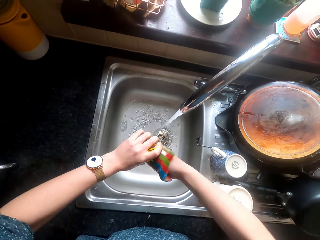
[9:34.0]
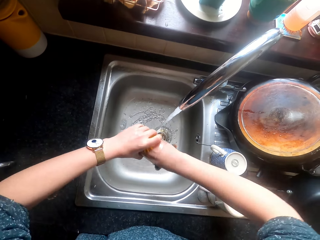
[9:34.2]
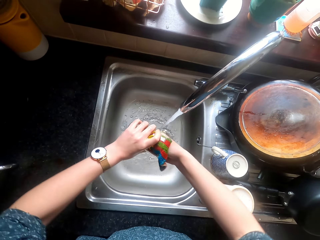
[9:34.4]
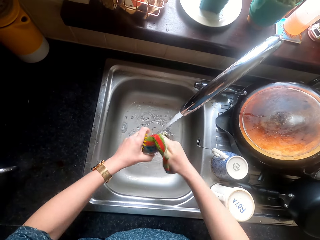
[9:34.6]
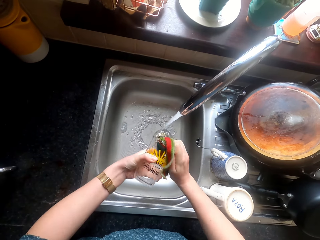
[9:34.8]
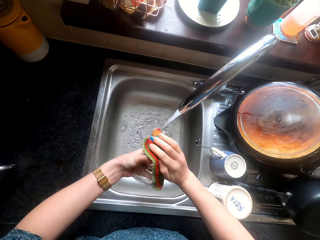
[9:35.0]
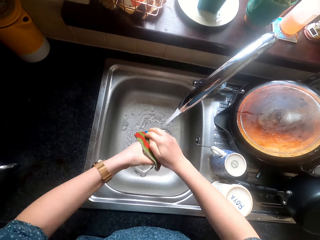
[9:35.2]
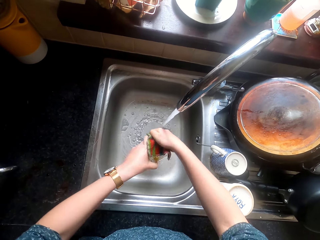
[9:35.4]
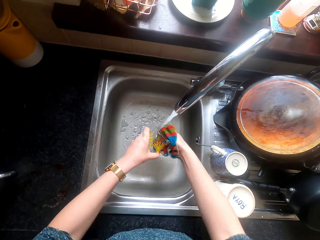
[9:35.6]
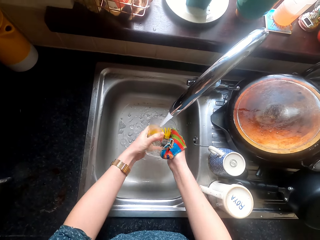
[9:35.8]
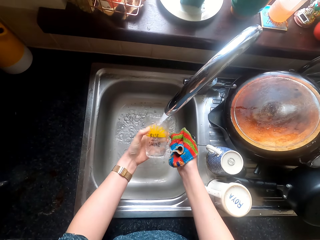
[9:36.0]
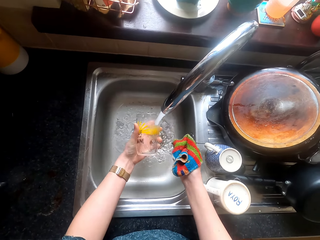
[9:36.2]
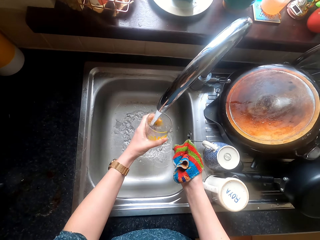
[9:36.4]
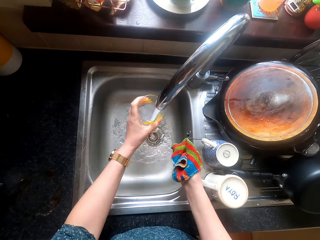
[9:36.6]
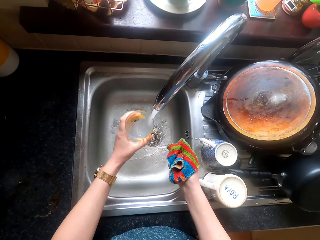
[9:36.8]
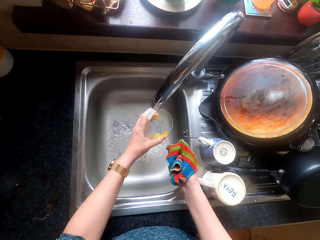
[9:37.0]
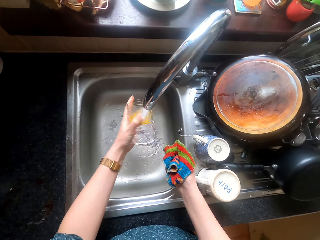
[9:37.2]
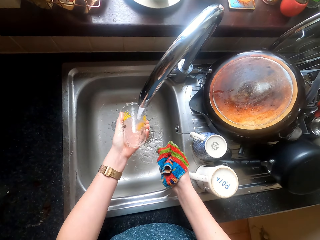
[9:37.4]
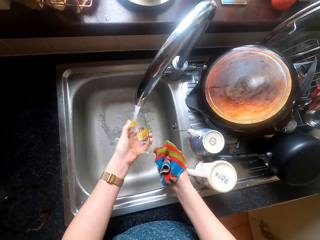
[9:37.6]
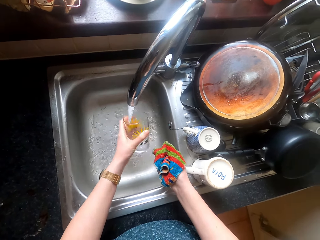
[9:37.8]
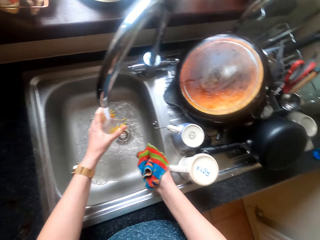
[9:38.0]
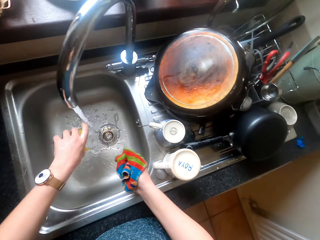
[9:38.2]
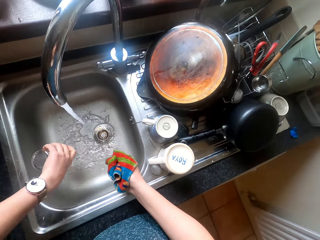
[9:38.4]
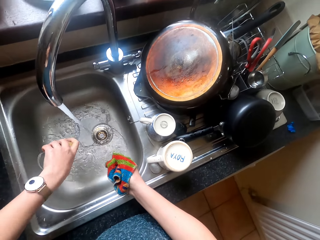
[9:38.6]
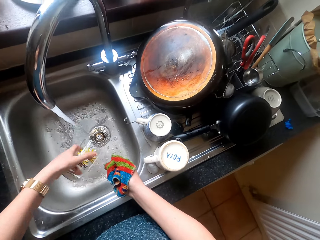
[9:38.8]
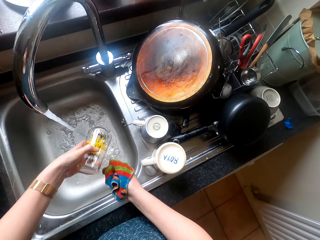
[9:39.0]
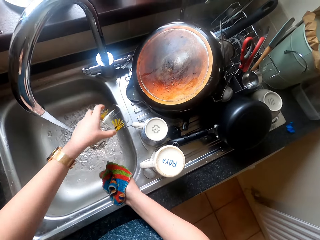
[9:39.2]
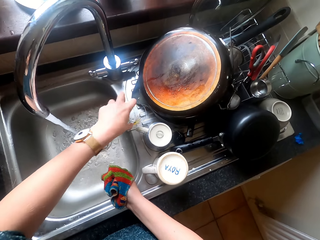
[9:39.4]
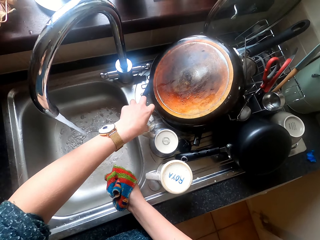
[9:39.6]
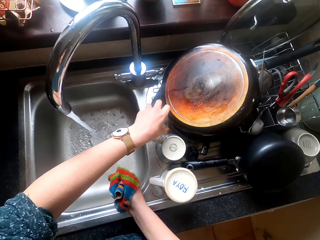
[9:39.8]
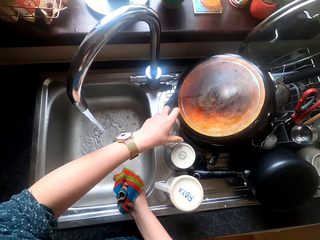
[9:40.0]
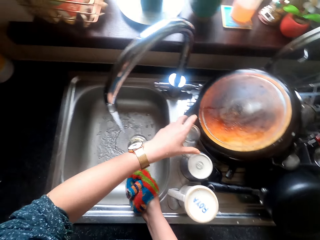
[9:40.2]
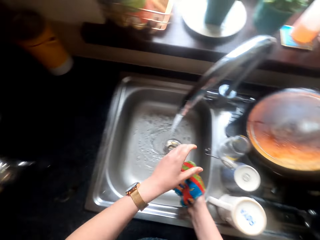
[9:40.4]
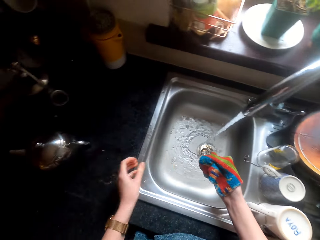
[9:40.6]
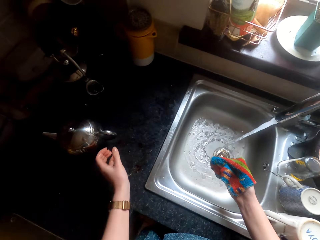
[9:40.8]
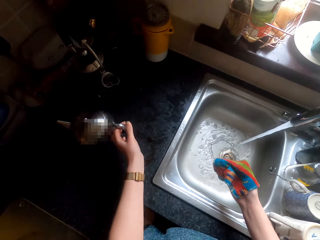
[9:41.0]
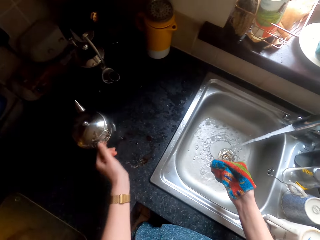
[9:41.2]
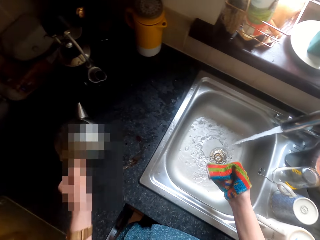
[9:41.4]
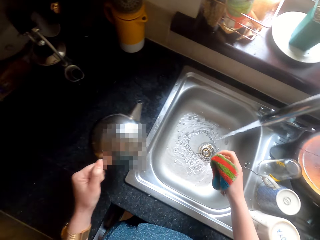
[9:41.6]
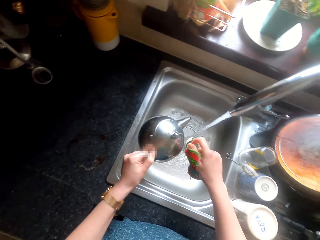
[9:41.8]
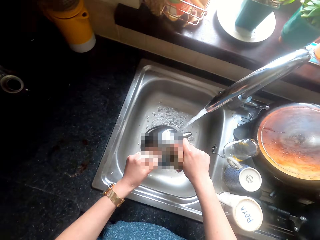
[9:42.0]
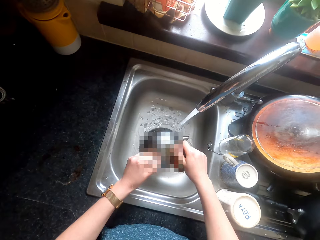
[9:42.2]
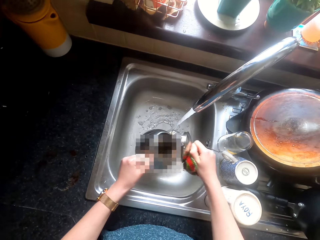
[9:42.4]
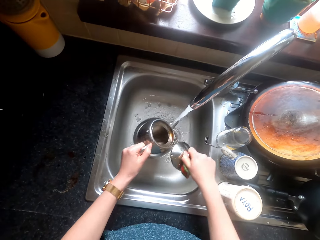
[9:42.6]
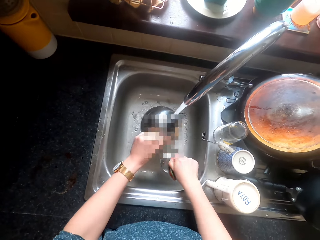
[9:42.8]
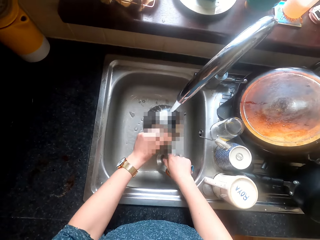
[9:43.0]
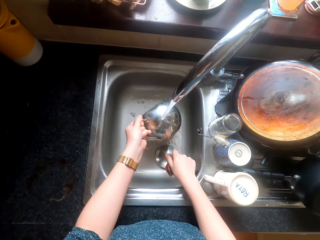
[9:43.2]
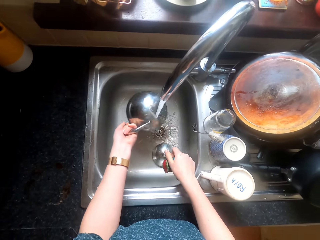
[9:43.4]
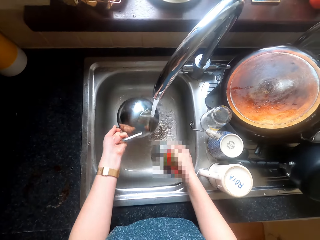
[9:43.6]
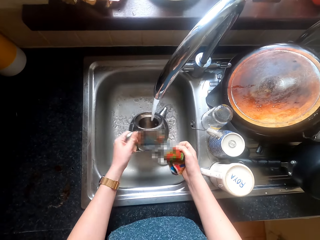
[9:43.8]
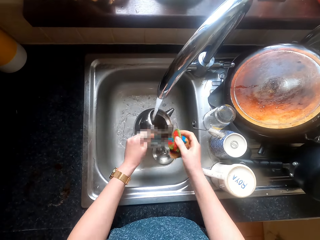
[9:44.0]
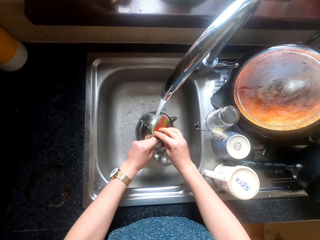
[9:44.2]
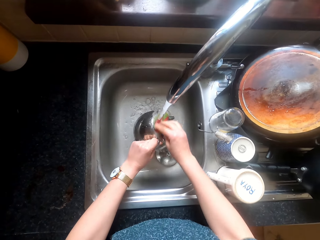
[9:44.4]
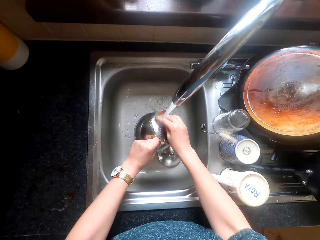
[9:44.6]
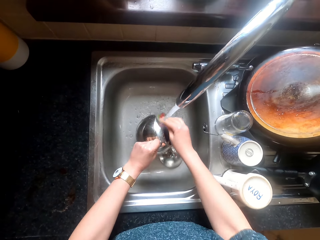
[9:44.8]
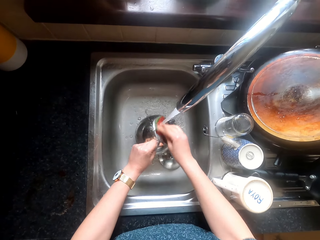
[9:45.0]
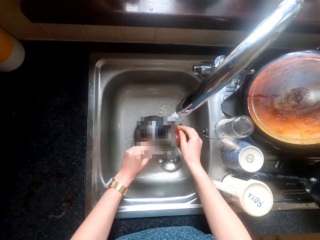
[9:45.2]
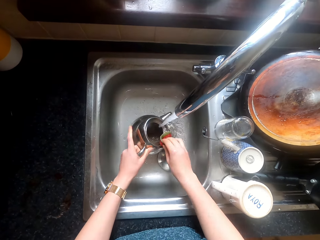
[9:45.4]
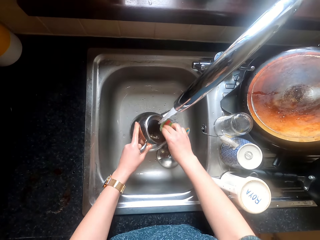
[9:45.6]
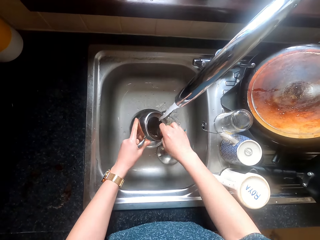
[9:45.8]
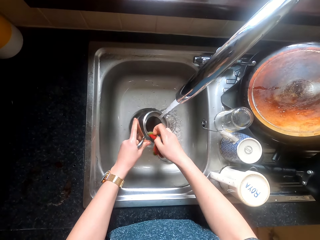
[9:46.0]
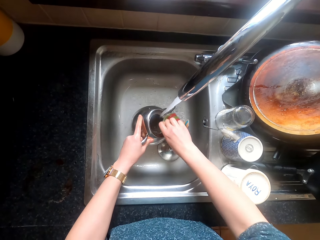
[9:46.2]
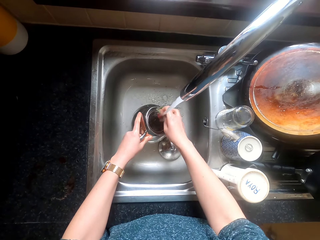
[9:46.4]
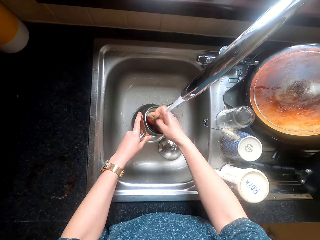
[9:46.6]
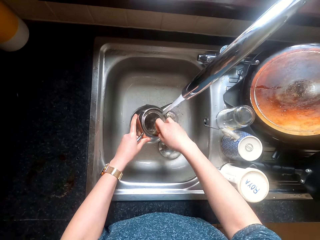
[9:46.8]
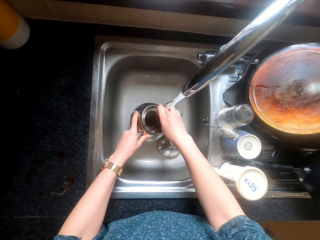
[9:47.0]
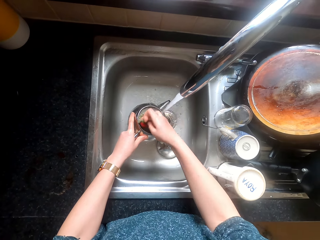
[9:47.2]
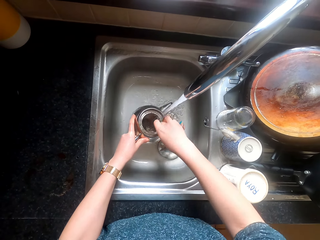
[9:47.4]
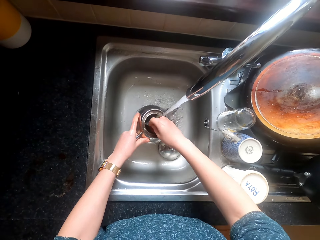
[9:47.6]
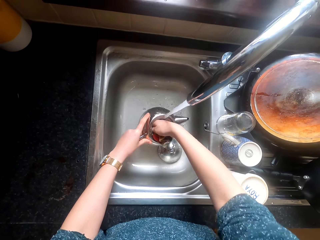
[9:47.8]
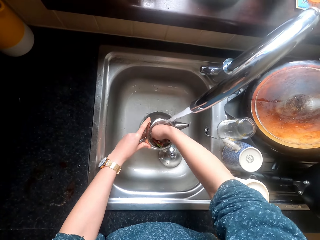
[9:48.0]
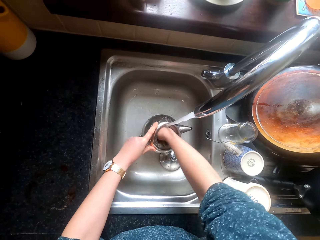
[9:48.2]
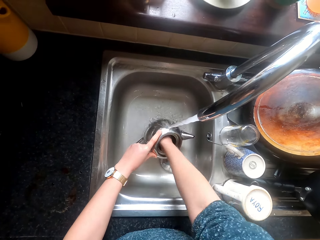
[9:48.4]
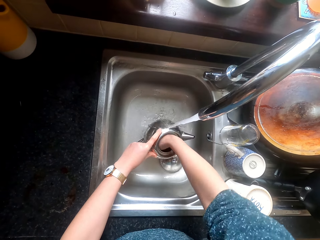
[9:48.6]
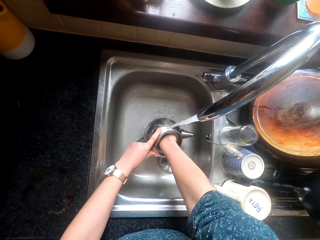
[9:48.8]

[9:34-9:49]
The camera wearer rinses the glass. They place the glass on the sink. They pick up a kettle, open the lid and rinse the kettle. They wash the kettle.

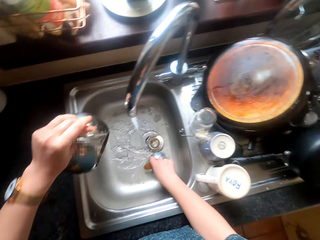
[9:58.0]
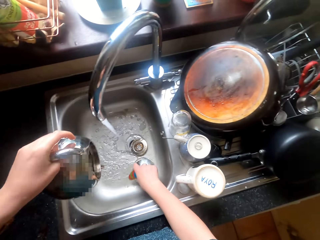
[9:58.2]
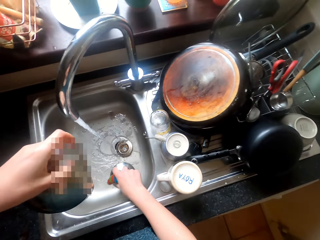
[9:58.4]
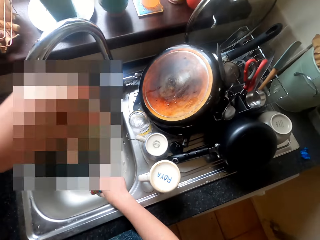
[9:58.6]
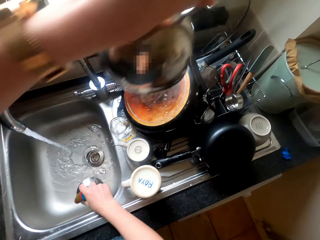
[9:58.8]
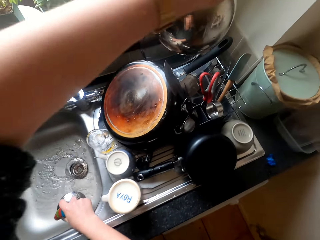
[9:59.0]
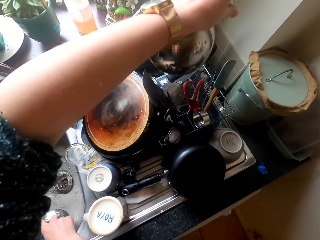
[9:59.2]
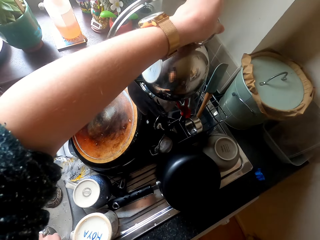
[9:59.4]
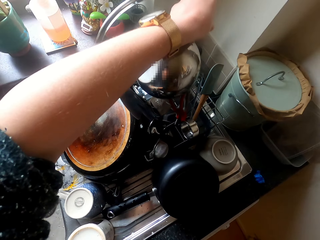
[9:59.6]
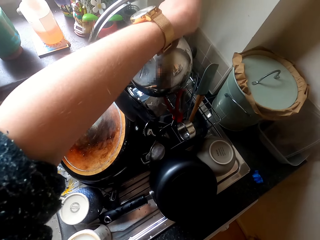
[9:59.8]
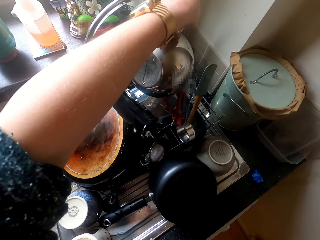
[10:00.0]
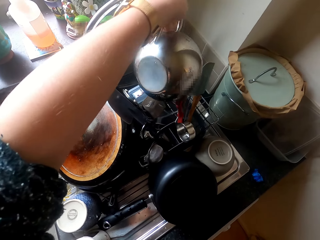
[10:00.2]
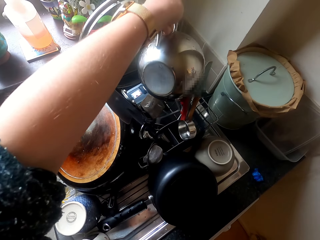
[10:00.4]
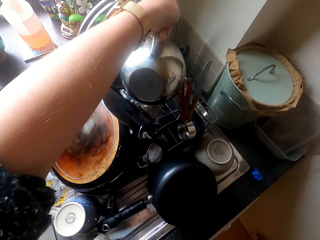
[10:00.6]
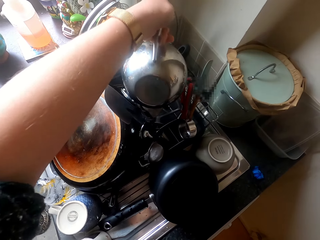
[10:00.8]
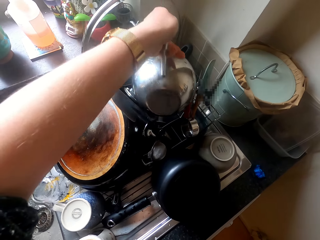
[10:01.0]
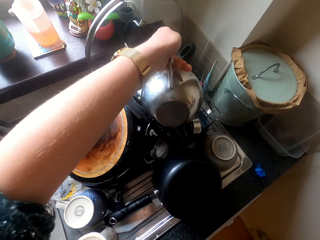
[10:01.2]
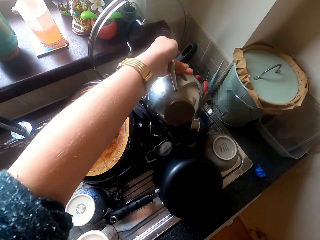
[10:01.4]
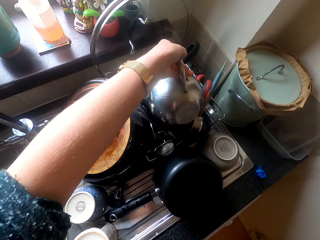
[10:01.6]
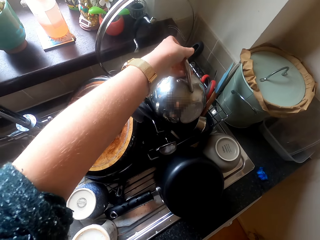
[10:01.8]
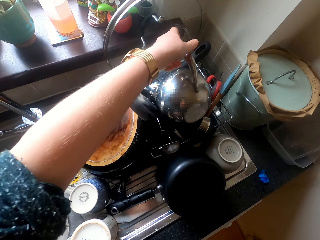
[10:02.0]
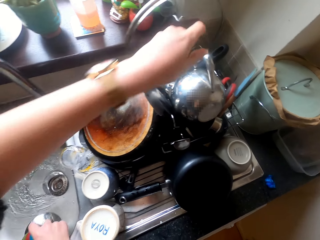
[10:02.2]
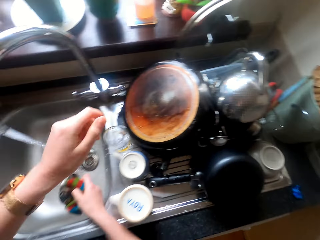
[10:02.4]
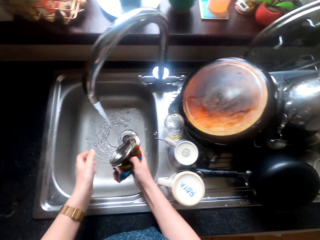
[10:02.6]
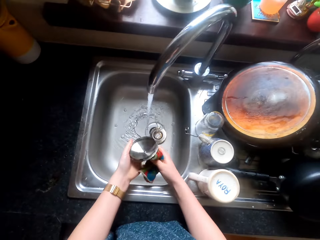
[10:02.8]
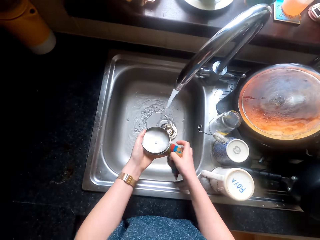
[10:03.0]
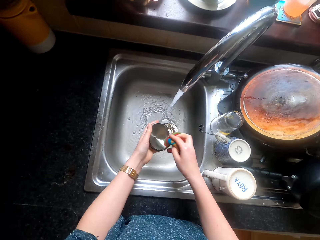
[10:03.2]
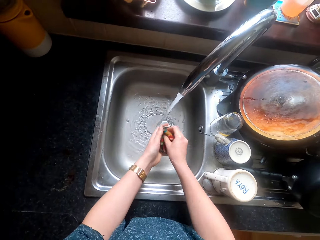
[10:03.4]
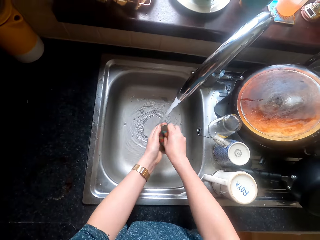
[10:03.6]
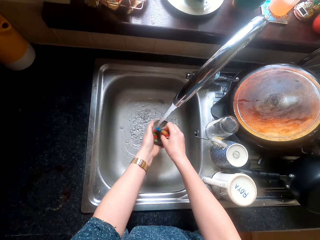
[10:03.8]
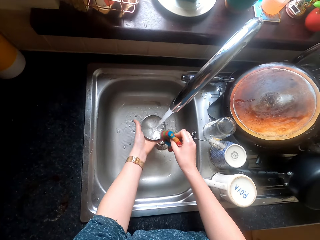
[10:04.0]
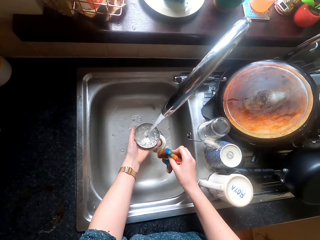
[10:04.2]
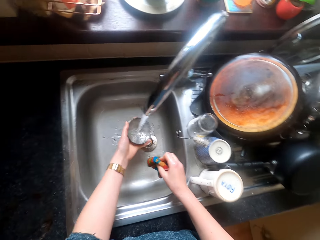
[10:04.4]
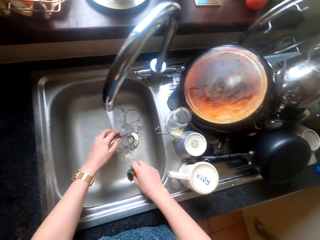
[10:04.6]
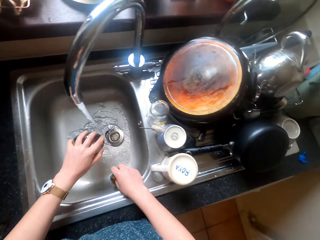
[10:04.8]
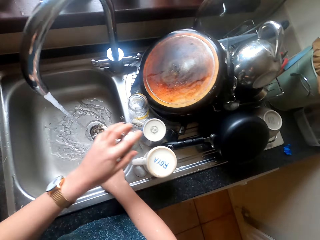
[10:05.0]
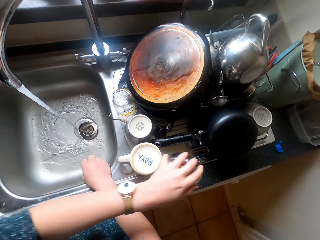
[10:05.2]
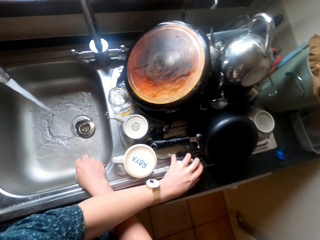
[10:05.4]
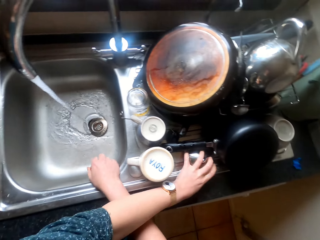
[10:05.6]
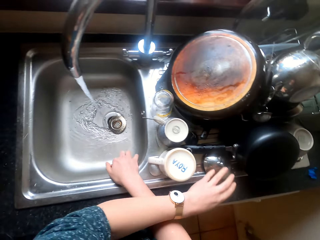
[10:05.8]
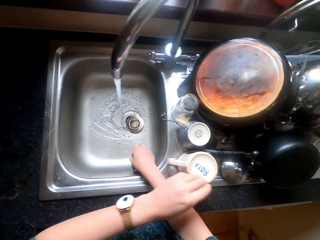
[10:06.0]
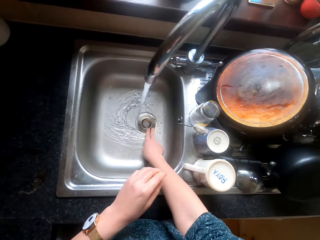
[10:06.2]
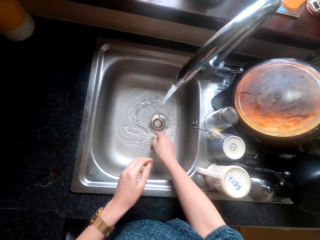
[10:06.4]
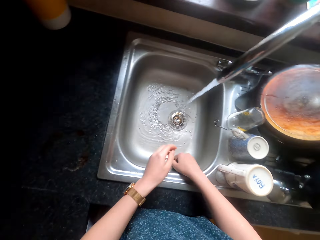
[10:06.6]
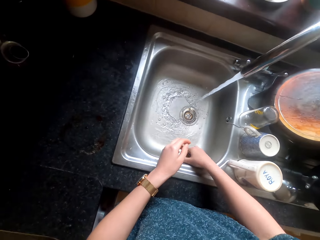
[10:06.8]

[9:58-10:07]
The camera wearer picks up a kettle lid. They place the kettle in the kitchen rack. They wash the kettle lid, place the lid on the sink and move something in the sink.
